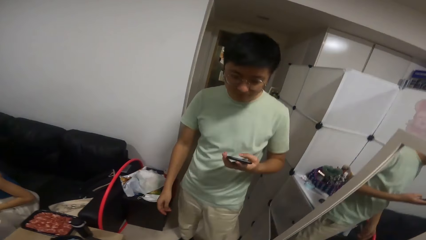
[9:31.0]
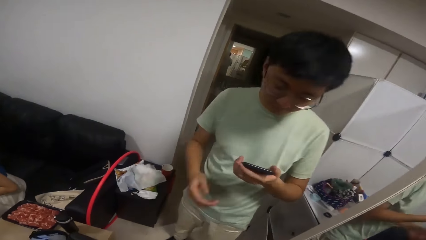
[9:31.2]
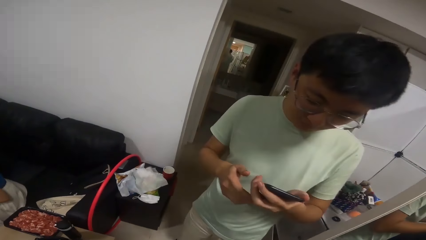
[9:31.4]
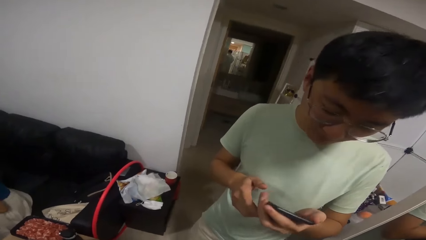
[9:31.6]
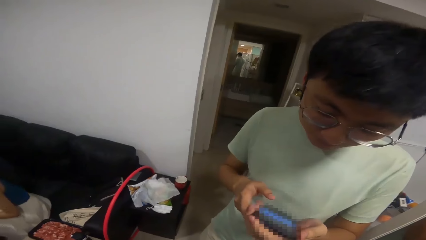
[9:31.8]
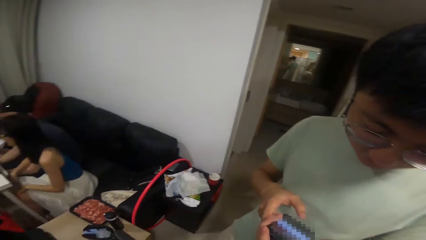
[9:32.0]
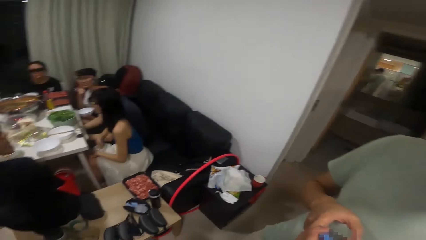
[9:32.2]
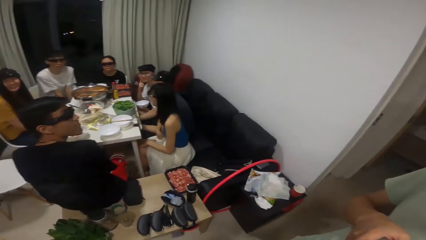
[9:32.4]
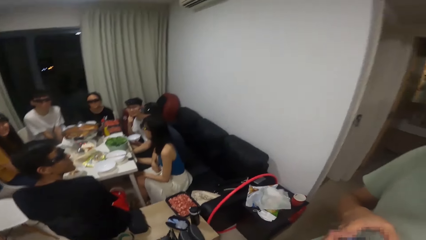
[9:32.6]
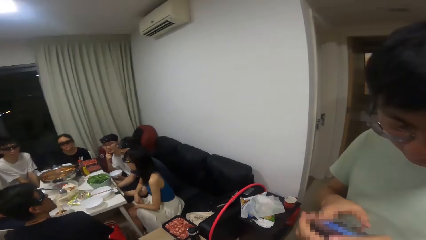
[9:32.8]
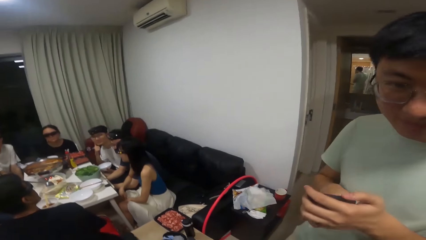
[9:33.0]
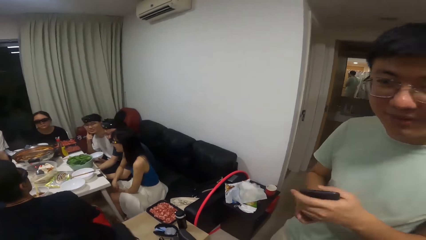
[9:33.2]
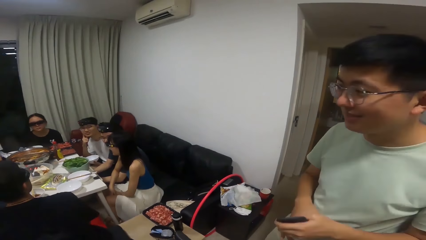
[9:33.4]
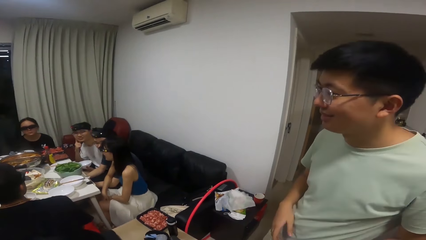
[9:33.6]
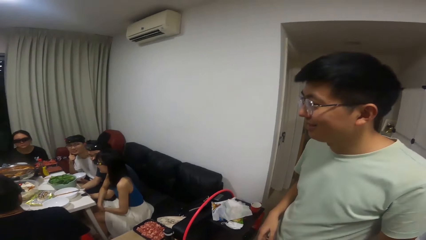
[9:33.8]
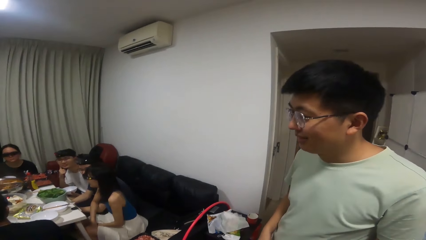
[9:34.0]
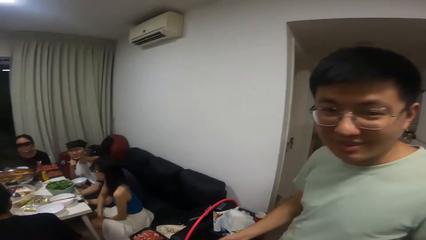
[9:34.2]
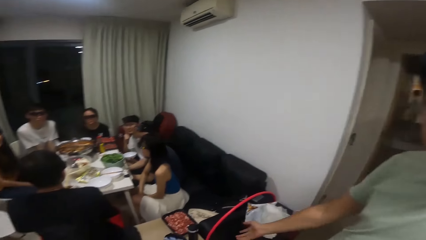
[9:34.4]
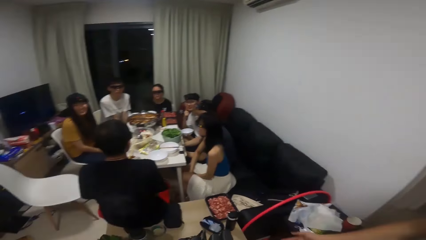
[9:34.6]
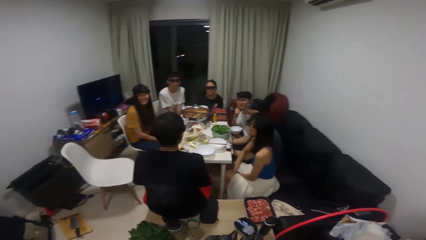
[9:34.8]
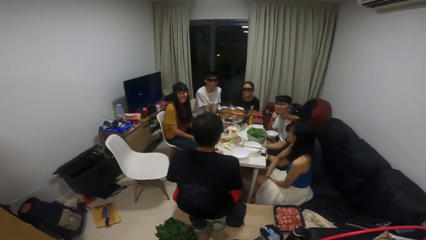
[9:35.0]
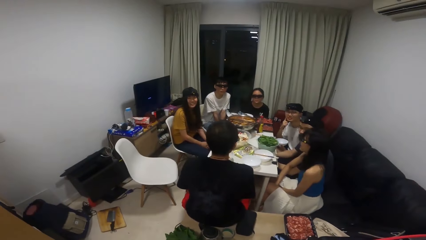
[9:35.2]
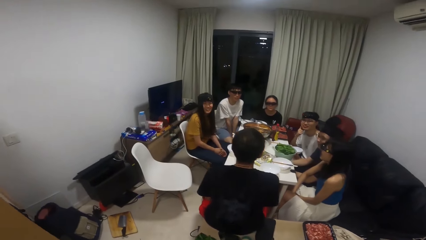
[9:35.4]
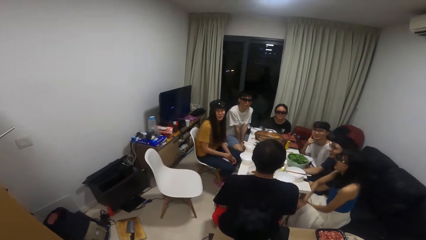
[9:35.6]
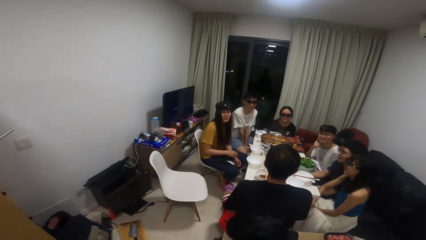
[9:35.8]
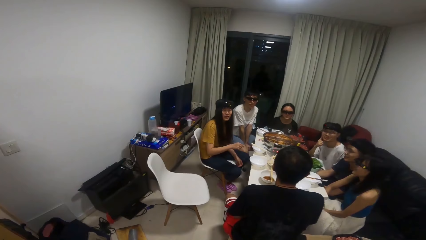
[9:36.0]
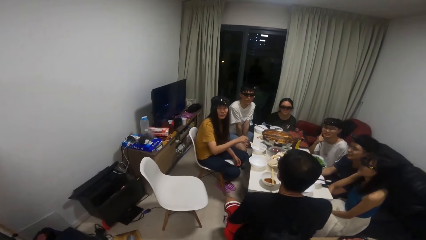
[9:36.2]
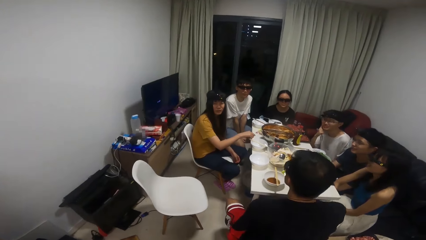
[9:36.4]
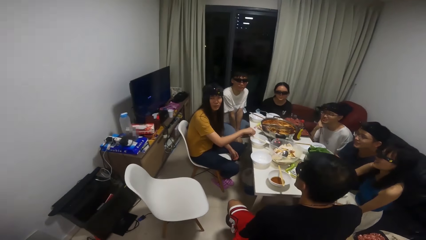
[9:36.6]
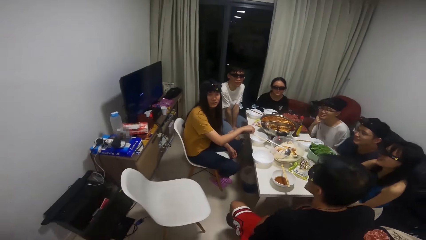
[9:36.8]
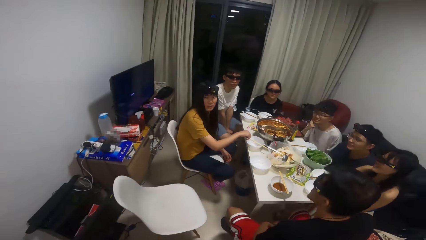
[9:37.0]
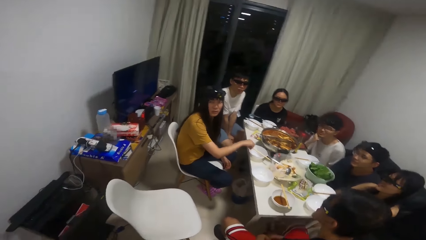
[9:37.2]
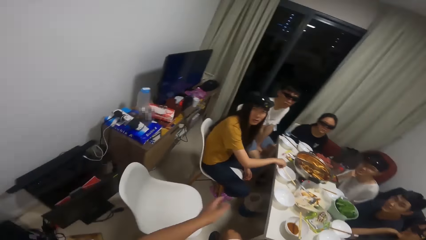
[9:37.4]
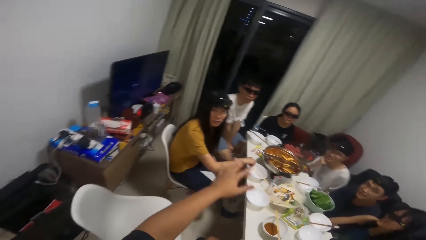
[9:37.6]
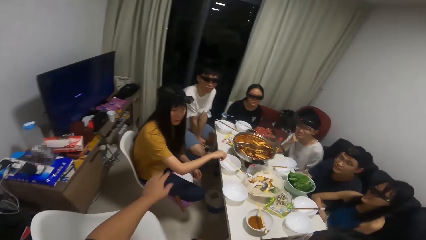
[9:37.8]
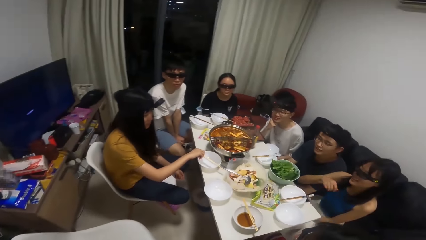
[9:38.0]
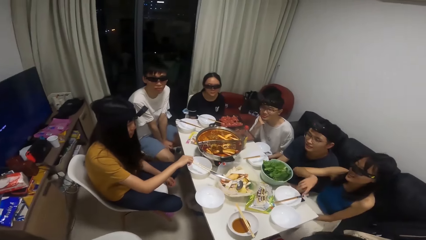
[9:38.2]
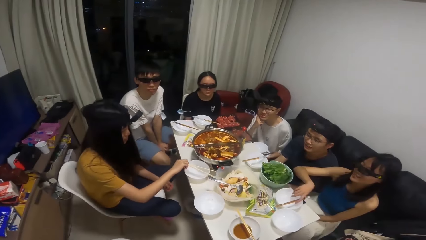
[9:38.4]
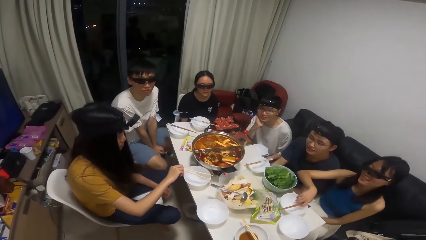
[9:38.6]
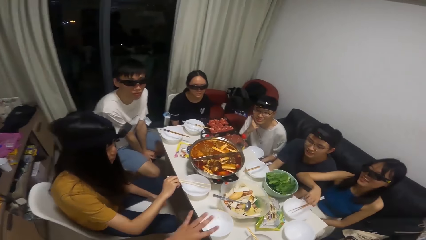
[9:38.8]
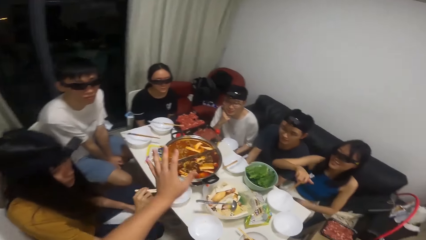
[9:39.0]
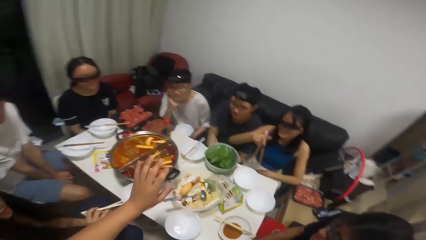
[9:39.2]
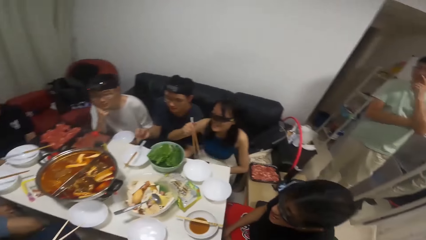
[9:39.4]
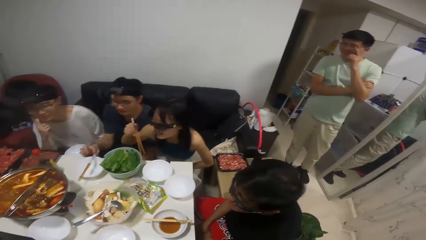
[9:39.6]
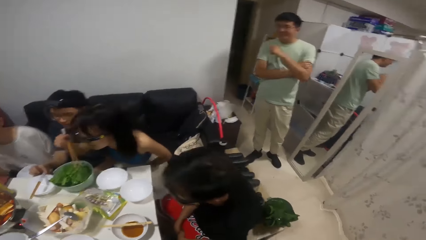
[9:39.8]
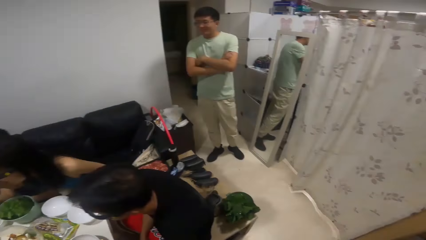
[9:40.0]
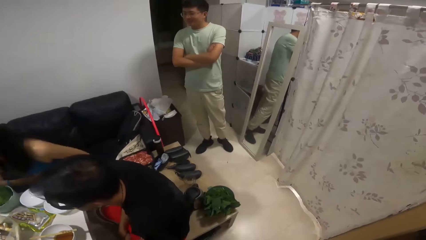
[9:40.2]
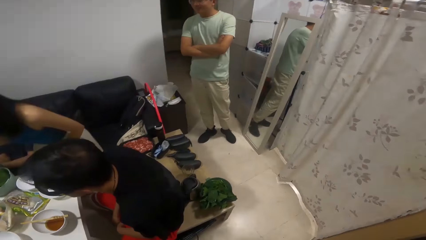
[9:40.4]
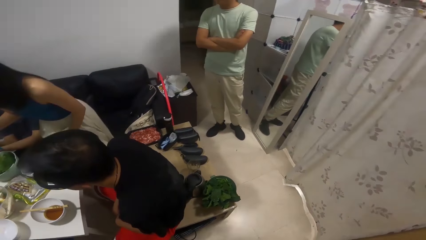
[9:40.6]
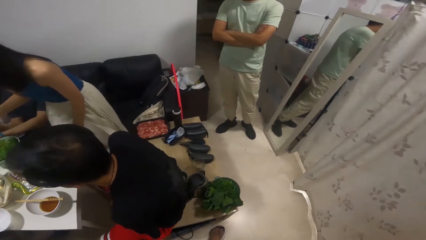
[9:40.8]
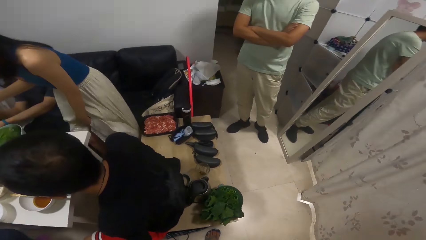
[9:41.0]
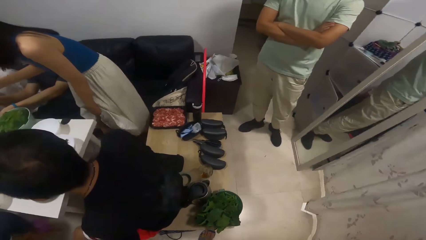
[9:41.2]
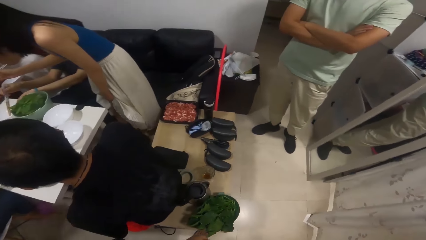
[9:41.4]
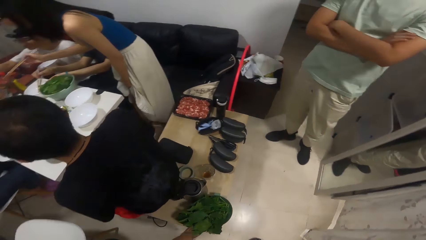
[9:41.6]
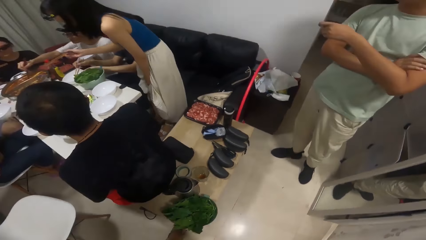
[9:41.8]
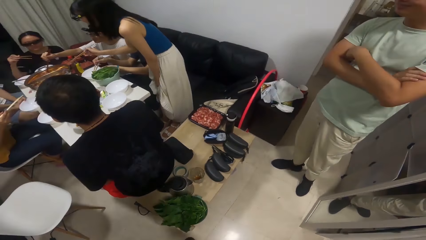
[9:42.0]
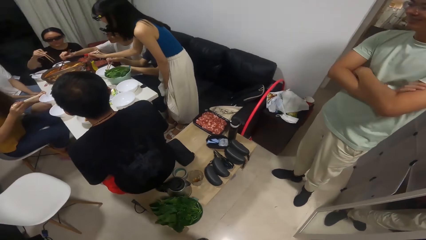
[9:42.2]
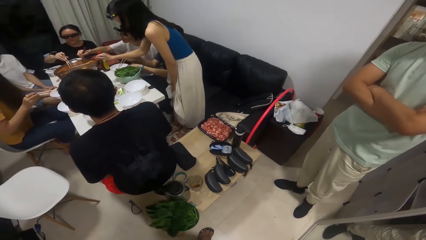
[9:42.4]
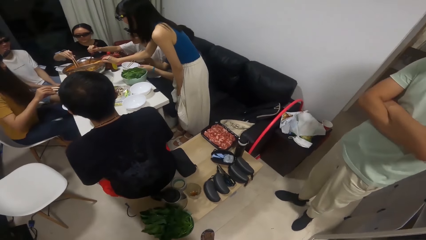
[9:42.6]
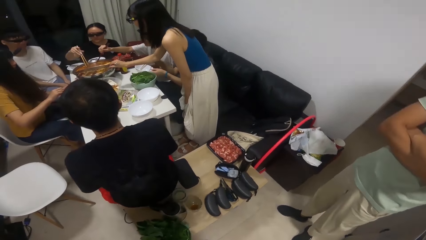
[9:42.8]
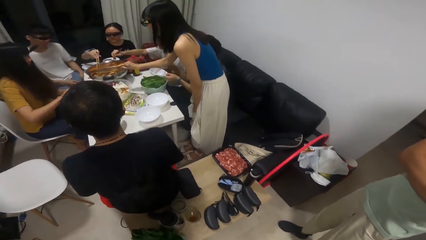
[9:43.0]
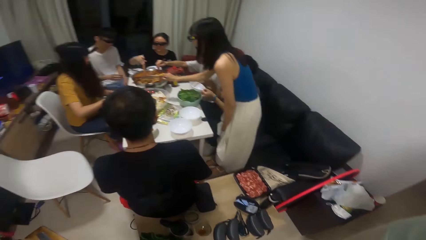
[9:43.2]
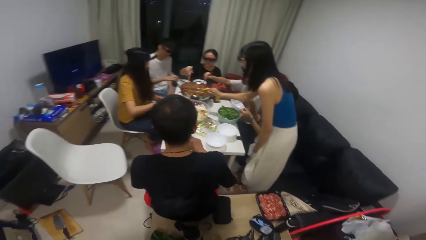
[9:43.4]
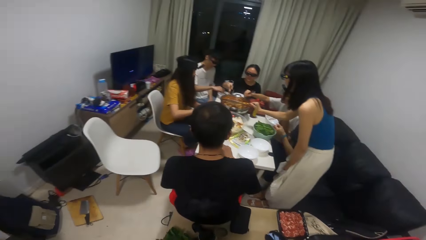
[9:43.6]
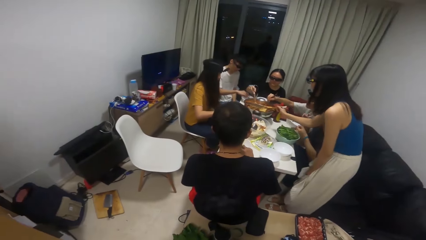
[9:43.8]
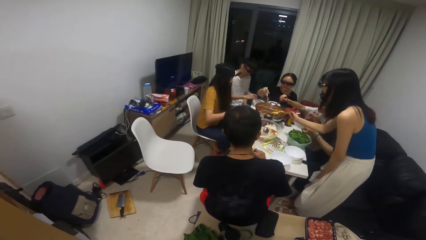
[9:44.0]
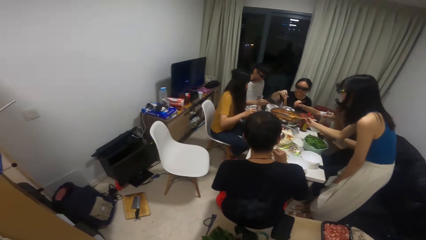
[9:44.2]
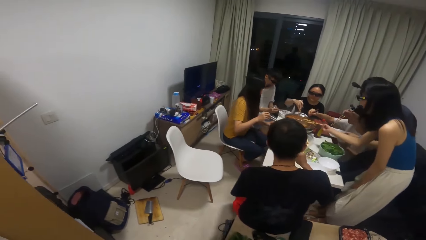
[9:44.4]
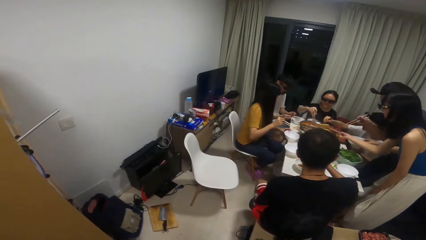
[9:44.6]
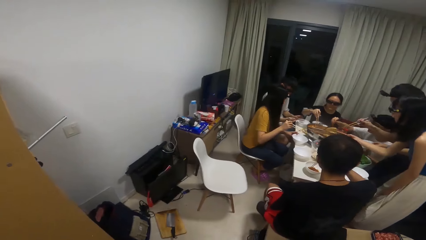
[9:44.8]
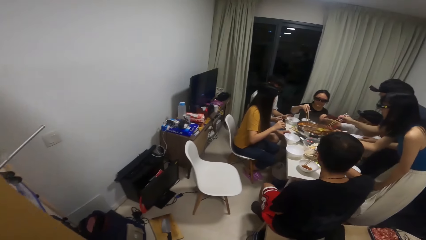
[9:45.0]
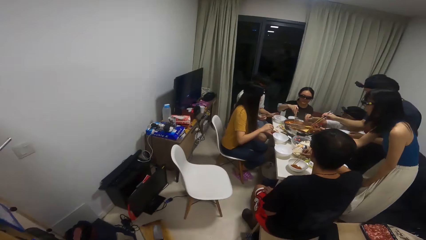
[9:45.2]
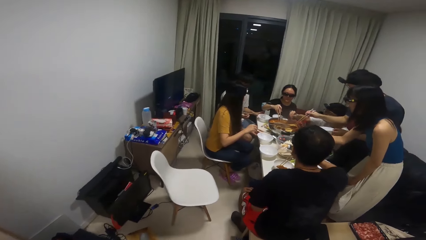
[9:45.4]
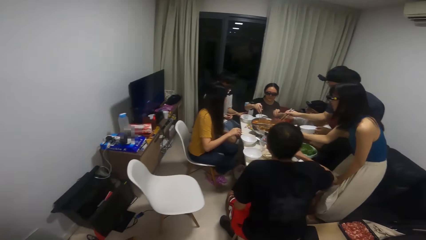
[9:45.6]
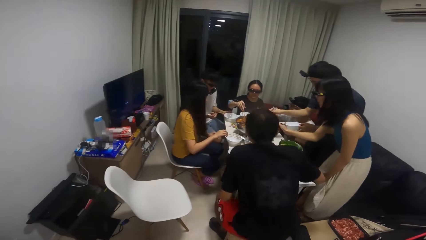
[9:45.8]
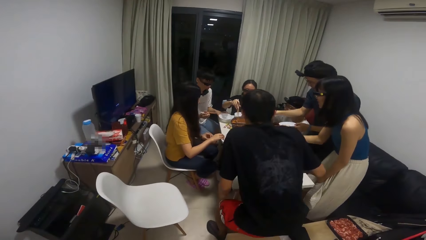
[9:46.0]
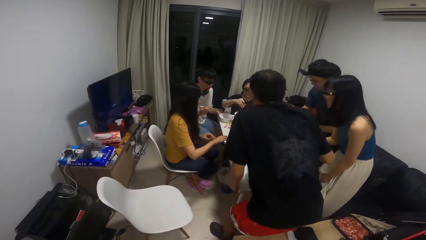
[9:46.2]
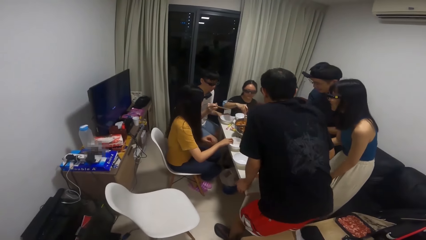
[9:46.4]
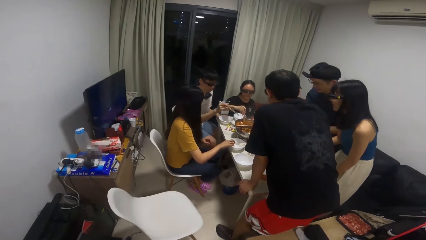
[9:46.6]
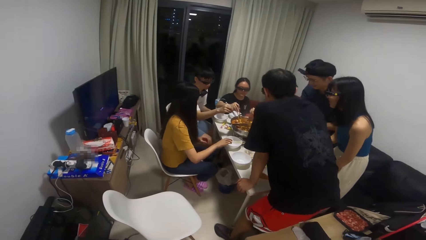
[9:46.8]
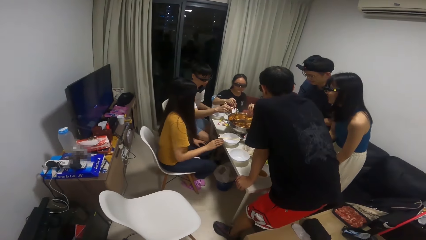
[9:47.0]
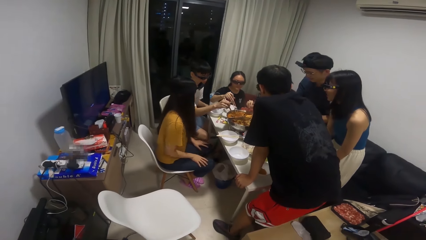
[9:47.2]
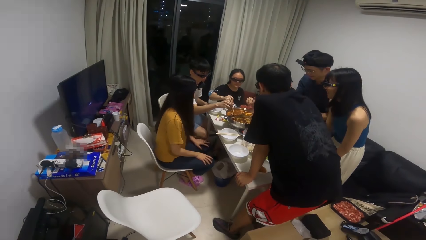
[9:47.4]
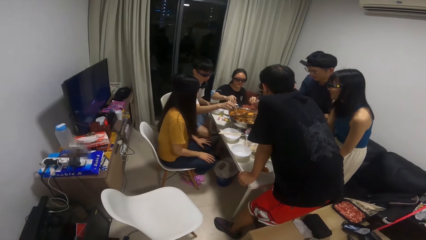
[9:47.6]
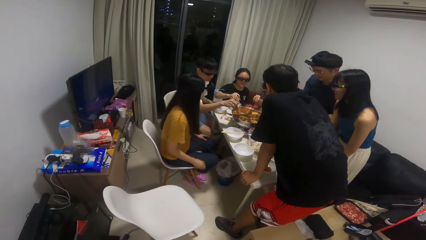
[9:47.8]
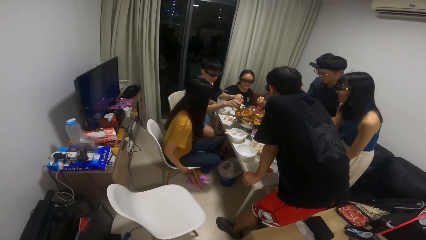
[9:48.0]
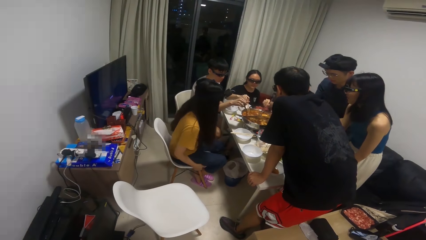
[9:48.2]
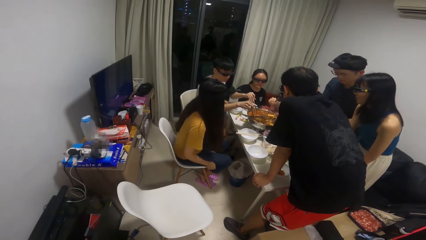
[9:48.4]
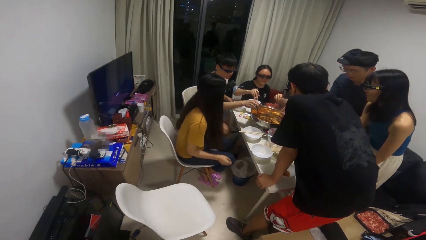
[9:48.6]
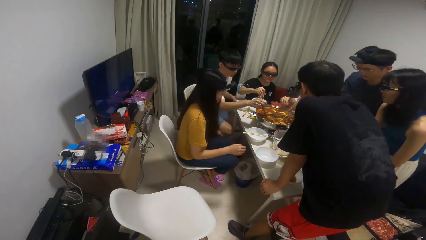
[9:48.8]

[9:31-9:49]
A man presses the phone with his hands. The camera wearer talks to a person. They look around. A woman picks the chopstick on the table with her right hand. Another woman picks the chopstick on the table with her right hand. The second woman stands up. Another man stands up. The second man serves food inside a plate on the table with the chopstick in his right hand. A third man serves food inside a plate on the table with the chopstick in his right hand. A fourth man serves food inside a plate on the table with the chopstick in his right hand. The second woman serves food inside a plate on the table with the chopstick in her right hand. A third woman serves food inside a plate on the table with the chopstick in her right hand. A fifth man stands up. The fifth man serves food inside a plate on the table with the chopstick in his right hand.
